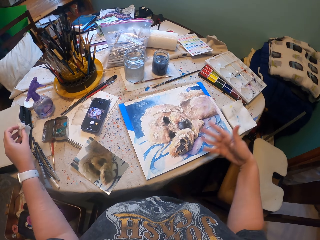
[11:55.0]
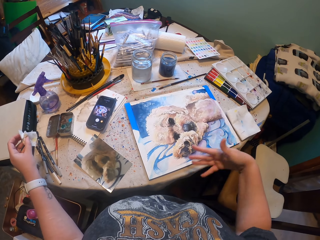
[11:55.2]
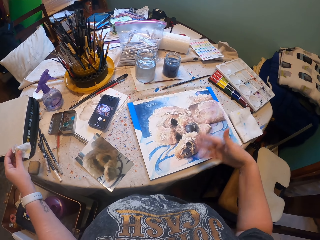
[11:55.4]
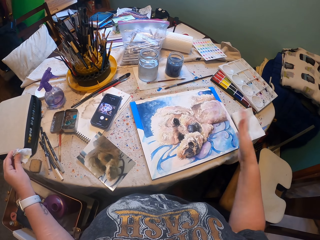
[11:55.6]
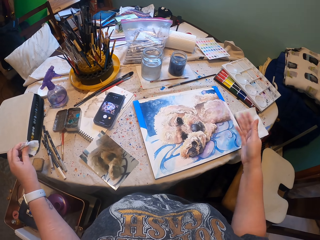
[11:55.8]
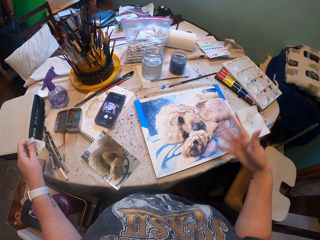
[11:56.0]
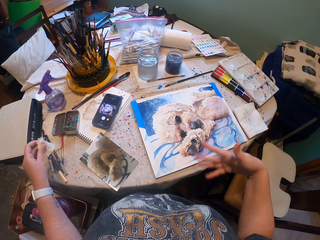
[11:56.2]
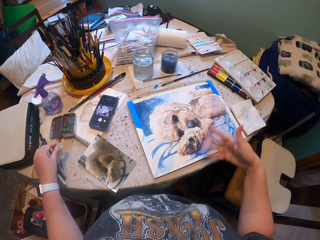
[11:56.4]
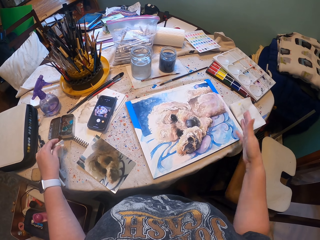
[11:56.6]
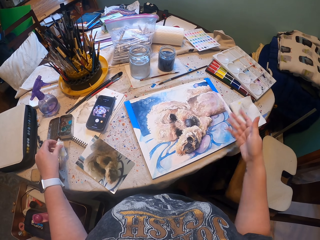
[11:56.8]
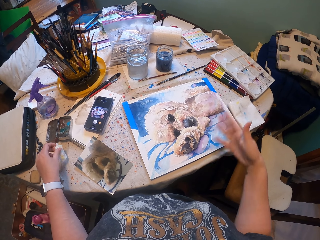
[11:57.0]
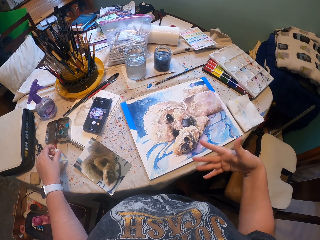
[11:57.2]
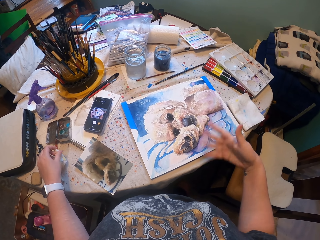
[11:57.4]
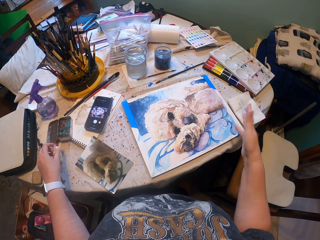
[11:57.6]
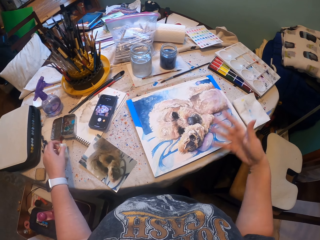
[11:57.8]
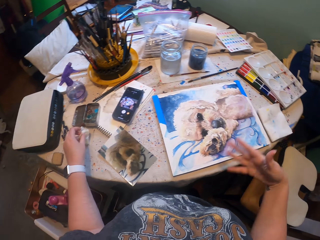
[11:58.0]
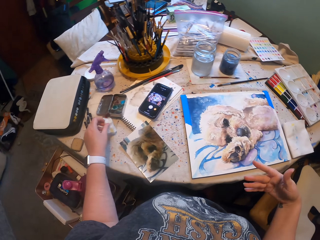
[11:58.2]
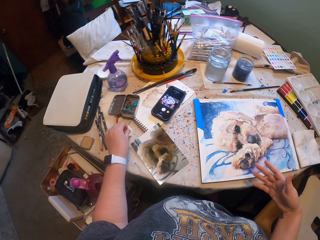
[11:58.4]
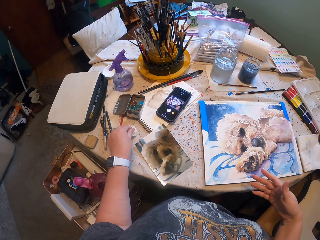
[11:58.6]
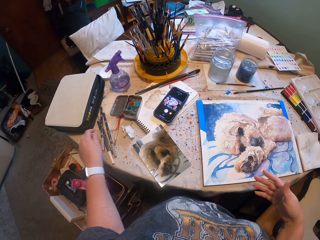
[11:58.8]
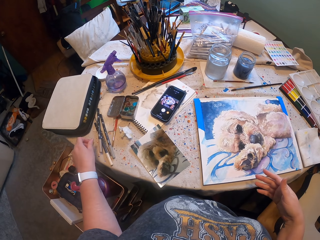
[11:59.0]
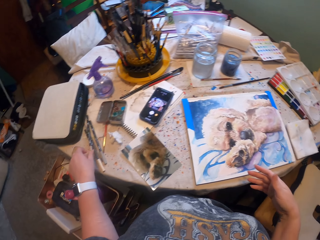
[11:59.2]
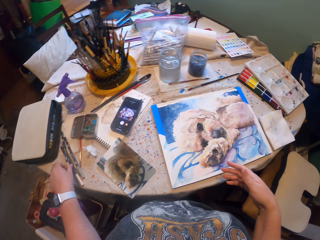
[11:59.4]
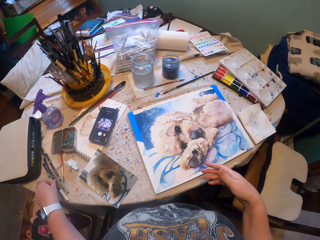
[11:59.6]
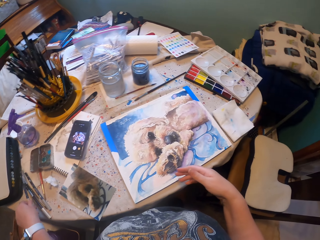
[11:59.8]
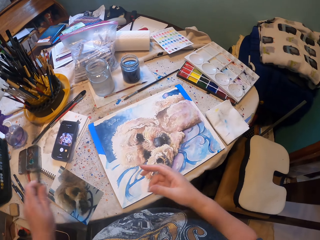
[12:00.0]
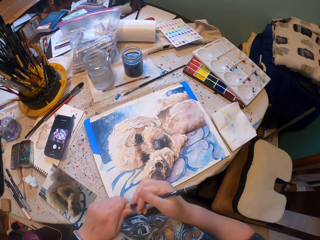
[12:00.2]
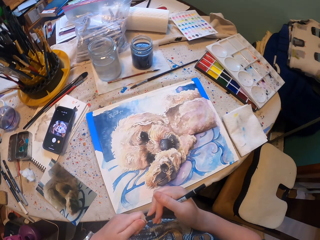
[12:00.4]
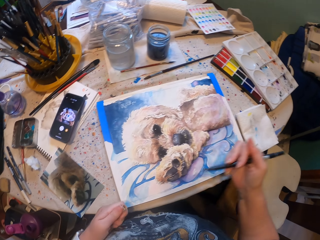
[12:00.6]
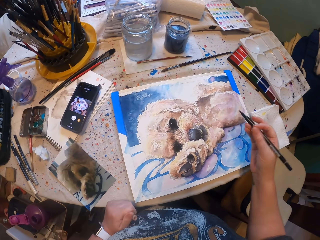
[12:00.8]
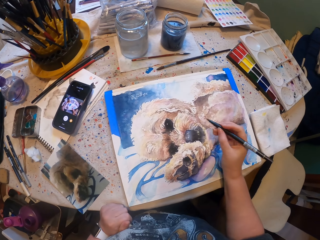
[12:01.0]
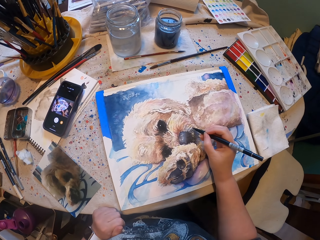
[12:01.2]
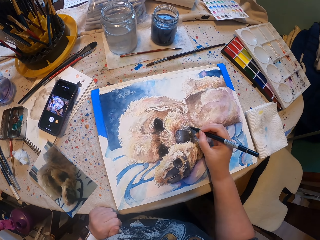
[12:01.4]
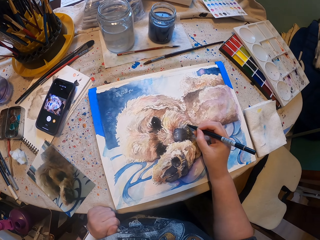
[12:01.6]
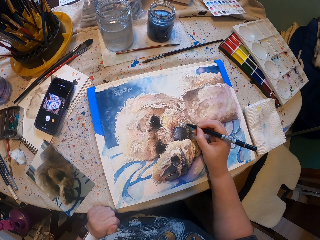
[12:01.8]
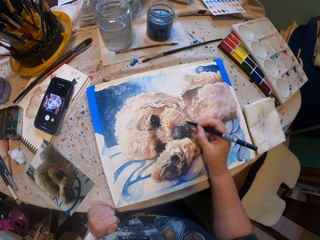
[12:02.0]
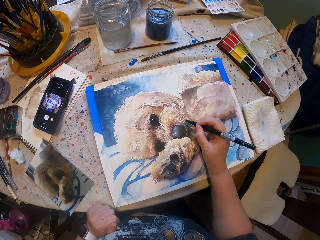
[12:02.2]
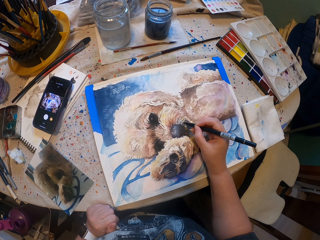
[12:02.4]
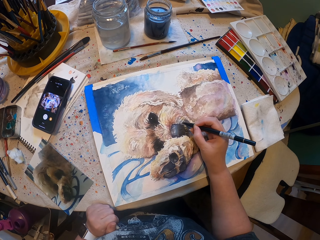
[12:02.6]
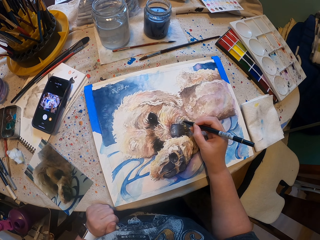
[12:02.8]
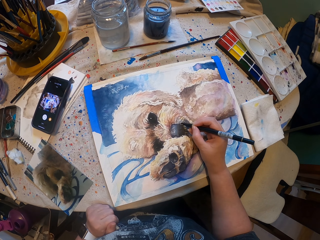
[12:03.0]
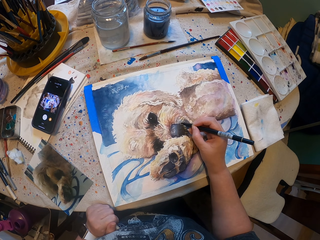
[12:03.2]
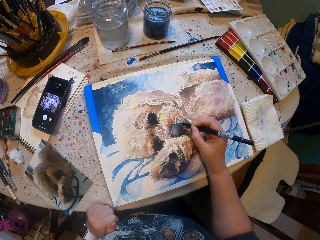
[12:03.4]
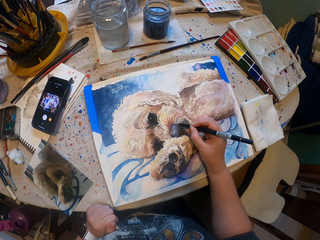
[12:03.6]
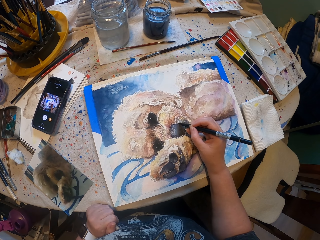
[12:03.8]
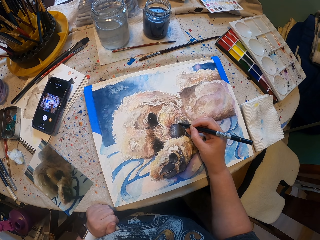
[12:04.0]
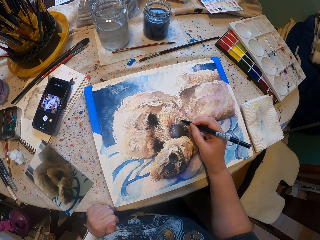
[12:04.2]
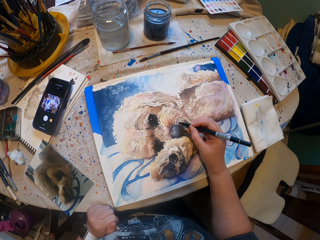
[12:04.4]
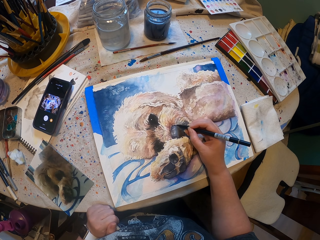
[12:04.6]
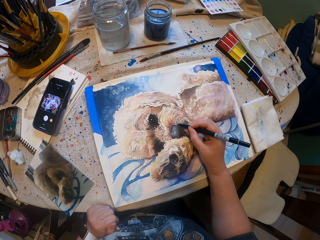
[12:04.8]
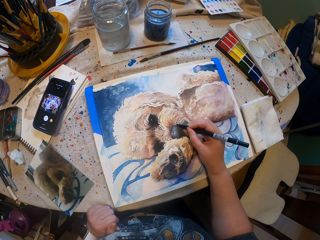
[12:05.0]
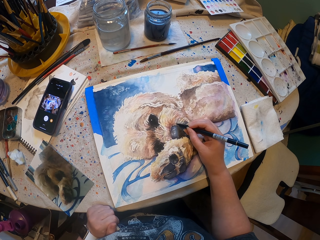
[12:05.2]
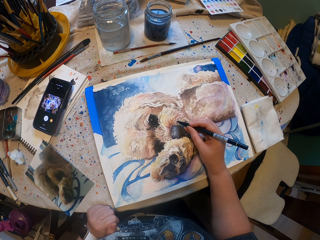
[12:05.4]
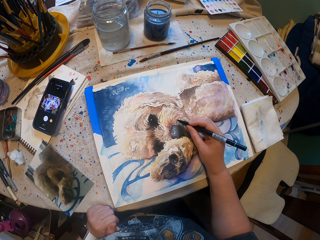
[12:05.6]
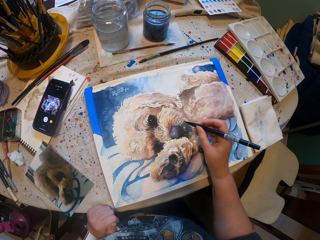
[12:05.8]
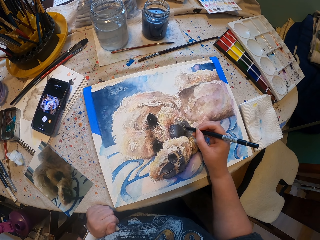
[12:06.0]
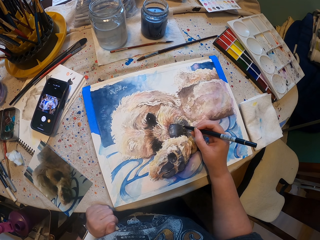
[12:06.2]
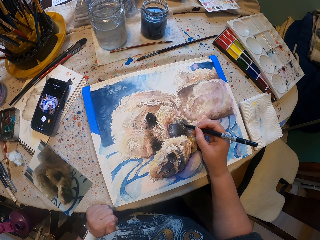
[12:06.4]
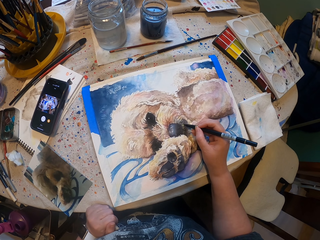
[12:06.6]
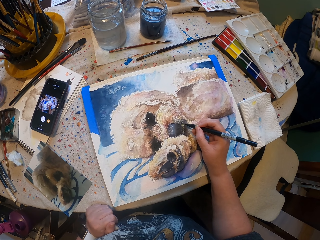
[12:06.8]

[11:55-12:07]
The camera wearer wipes on the picture. He moves his right hand. He moves his right hand again. He picks up a paint pen. He opens the paint pen. He holds the paint brush. He paints the picture. He paints the picture again.

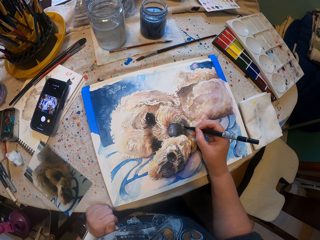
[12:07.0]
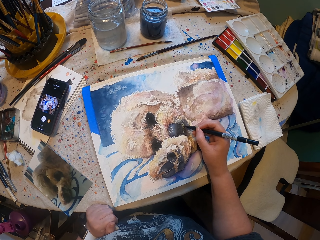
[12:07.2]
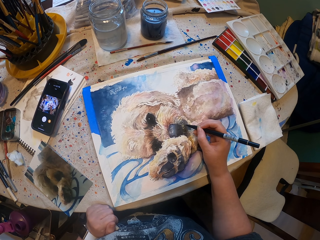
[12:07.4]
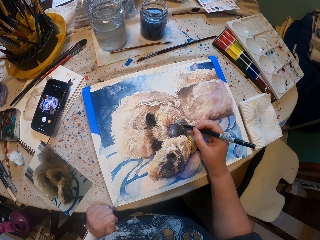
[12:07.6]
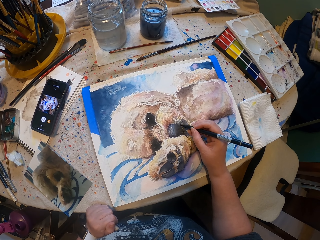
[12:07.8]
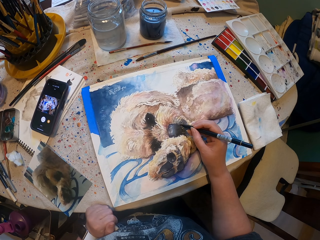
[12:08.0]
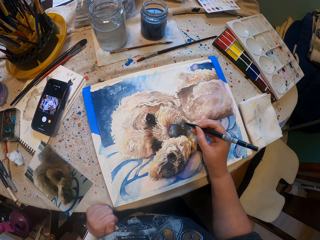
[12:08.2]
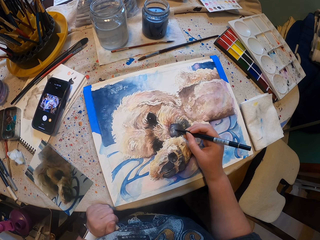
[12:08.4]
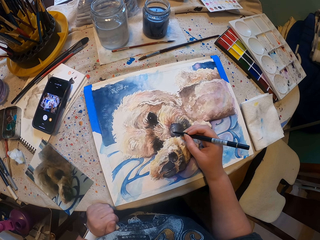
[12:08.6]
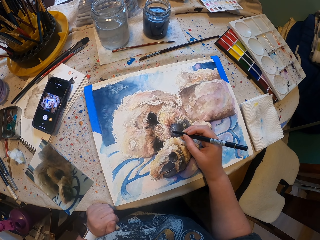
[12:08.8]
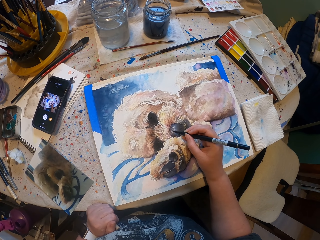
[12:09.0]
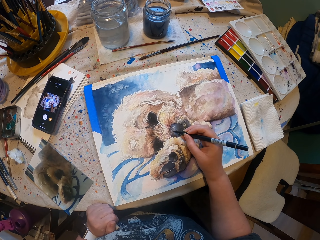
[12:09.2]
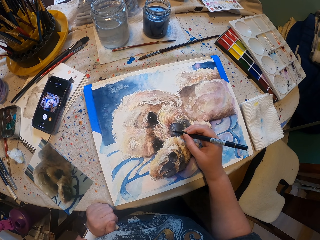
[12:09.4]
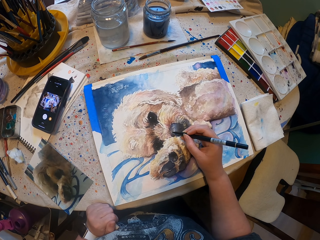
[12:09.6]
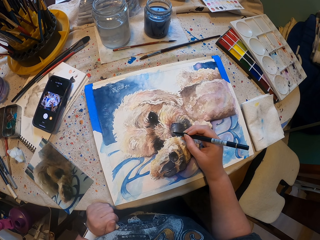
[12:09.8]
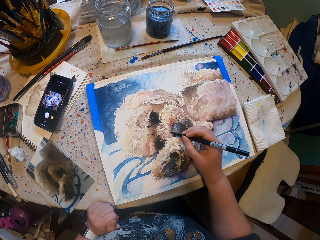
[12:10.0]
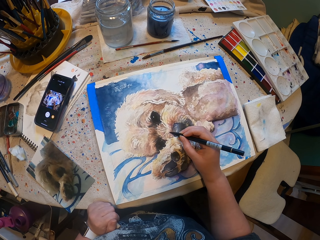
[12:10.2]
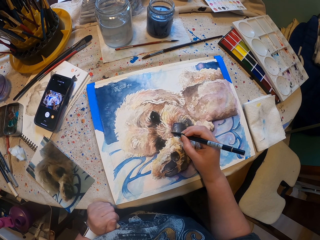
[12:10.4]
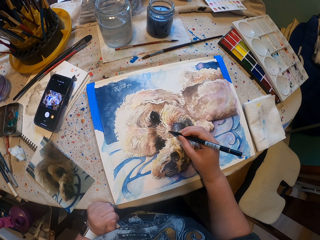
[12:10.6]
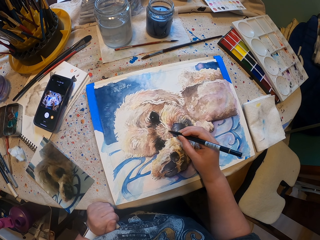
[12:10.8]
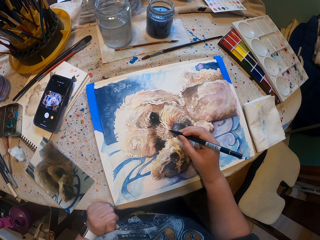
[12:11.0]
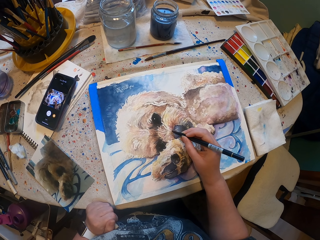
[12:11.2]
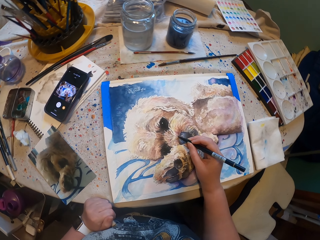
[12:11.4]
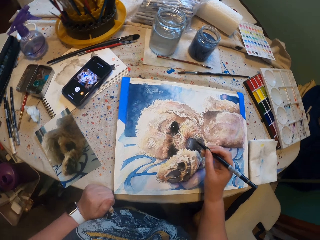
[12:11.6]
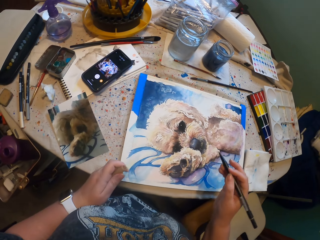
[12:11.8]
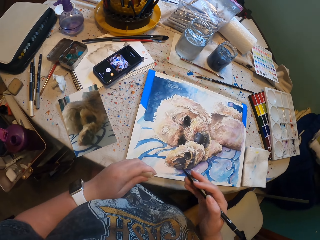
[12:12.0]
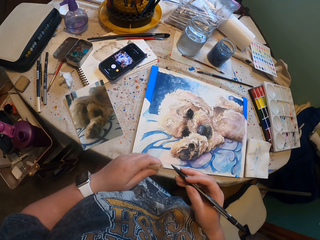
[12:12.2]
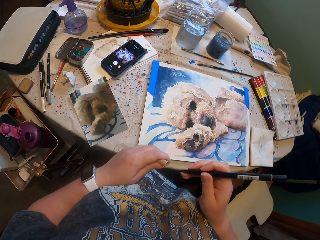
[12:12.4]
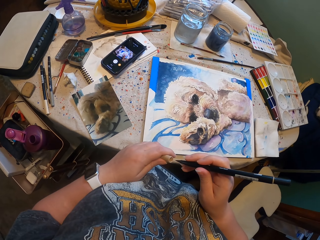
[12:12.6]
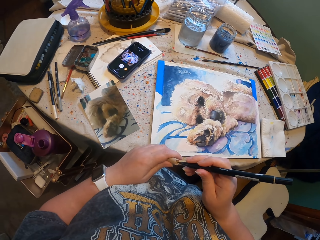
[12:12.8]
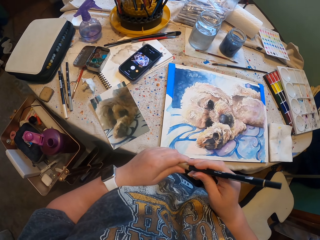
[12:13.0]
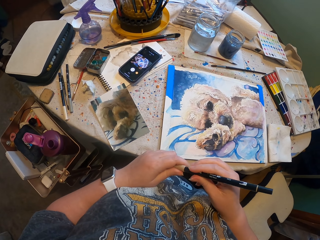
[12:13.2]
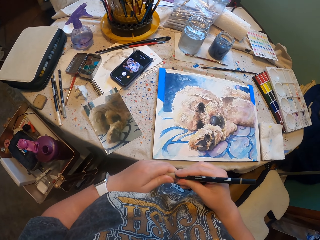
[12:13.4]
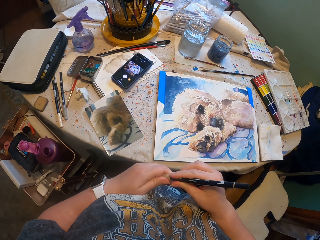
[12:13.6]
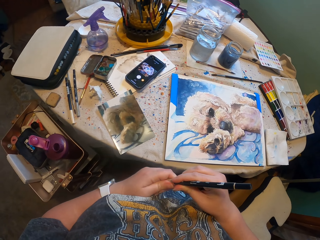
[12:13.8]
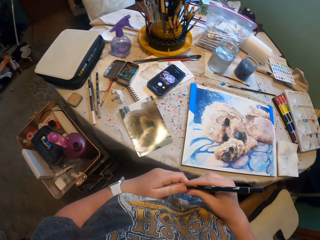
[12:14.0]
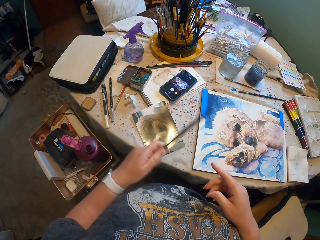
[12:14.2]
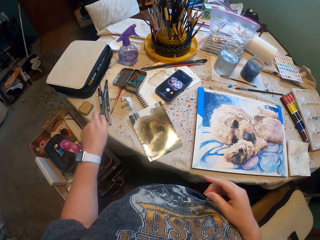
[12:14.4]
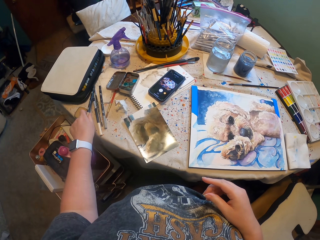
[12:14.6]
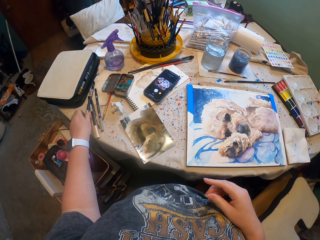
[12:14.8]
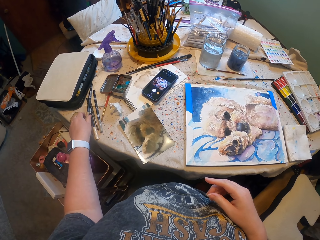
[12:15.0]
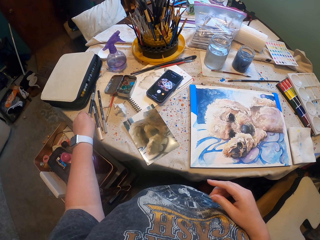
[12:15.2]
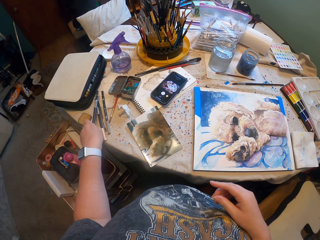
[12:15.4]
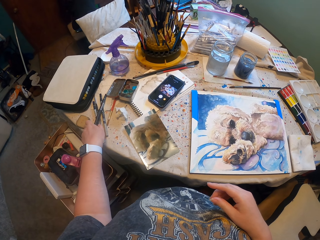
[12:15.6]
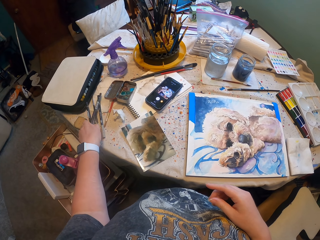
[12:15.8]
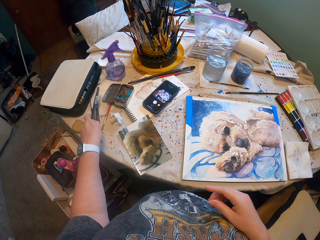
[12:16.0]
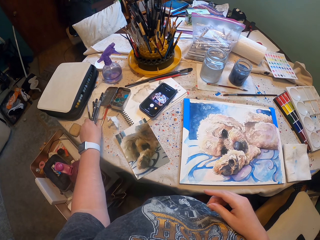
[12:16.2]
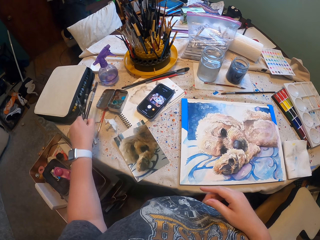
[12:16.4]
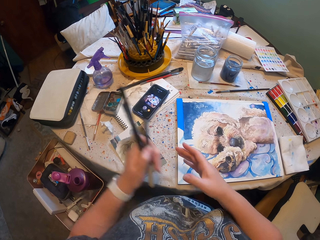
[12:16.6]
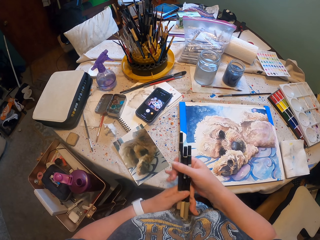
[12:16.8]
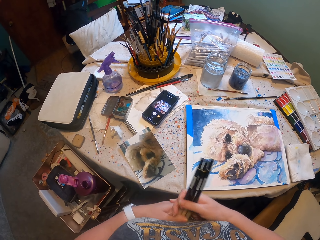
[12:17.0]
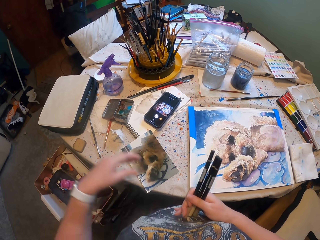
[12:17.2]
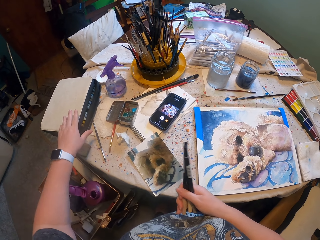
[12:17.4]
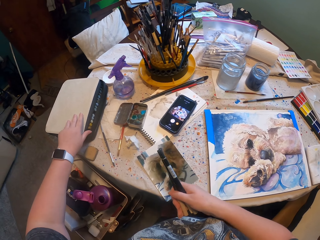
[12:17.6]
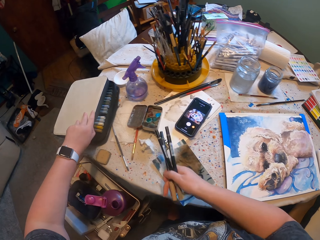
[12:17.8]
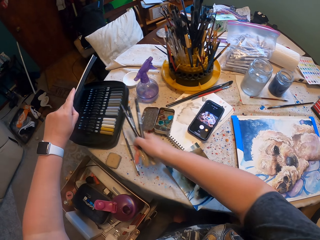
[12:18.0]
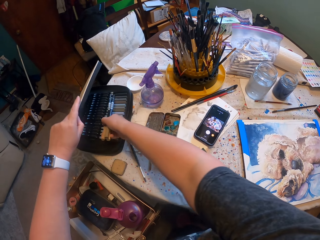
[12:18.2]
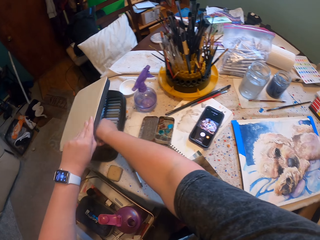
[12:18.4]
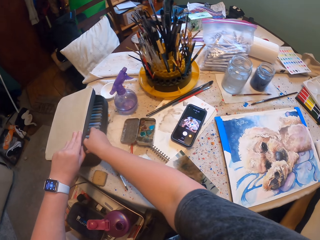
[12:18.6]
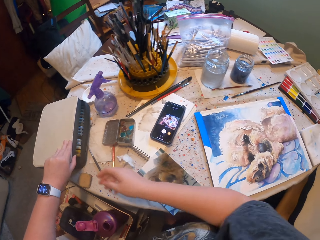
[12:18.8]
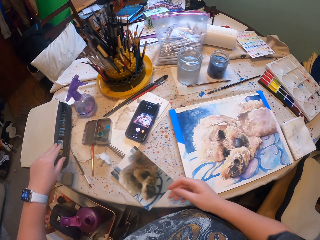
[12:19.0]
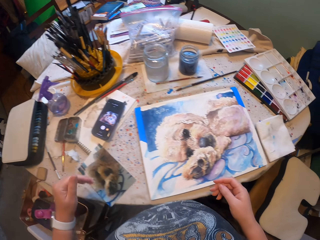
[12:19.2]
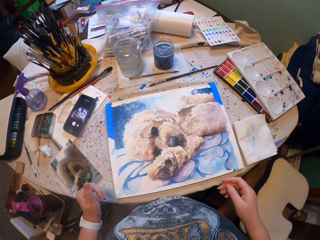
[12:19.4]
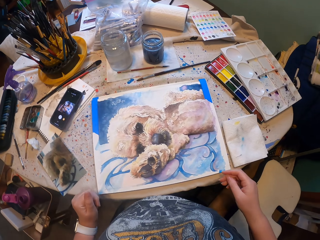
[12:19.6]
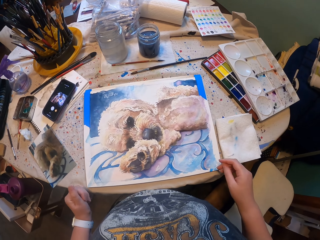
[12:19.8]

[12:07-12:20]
The camera wearer paints the drawing. They paint the drawing again. They close the pen with the pen cap. They place the pen on the table. They collect the paint pens from the table. They switch the paint pen into the right hand. They hold the paint brushes. They open a paint bag. They put the paint pens into the paint bag.
